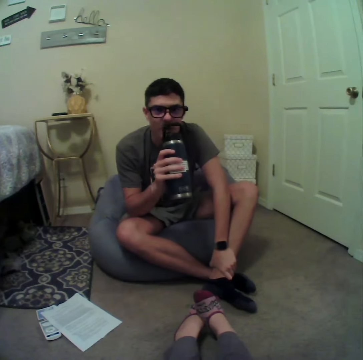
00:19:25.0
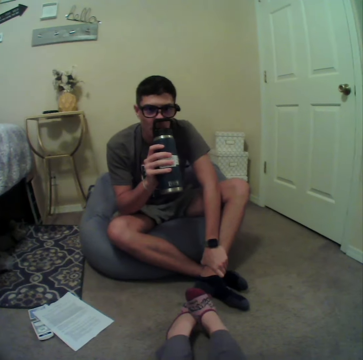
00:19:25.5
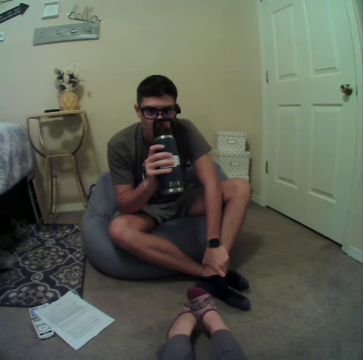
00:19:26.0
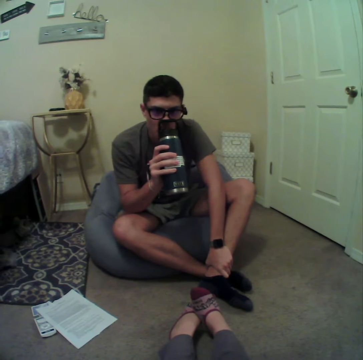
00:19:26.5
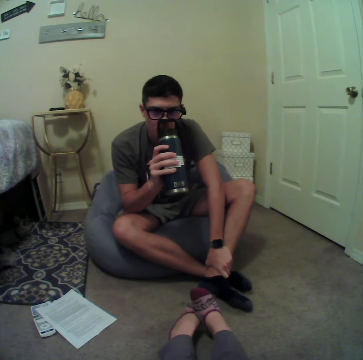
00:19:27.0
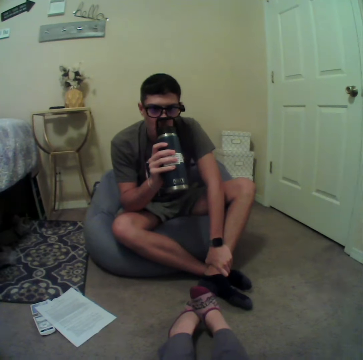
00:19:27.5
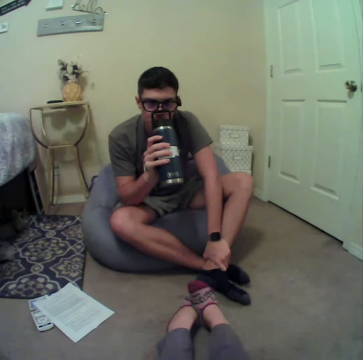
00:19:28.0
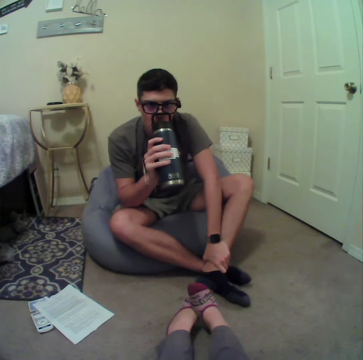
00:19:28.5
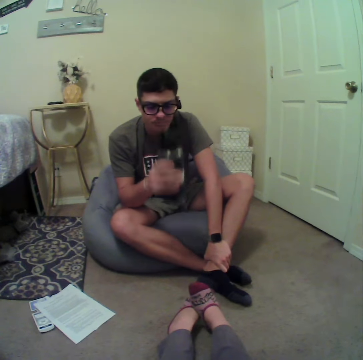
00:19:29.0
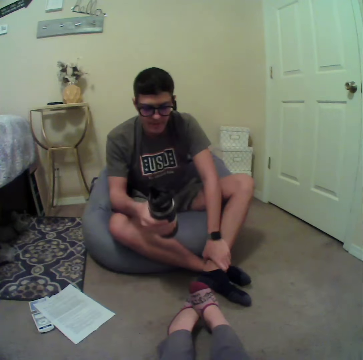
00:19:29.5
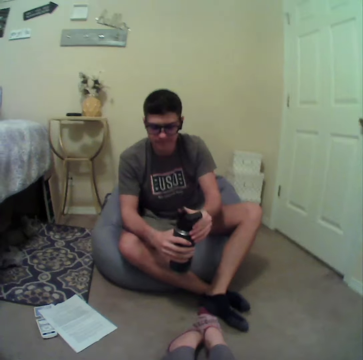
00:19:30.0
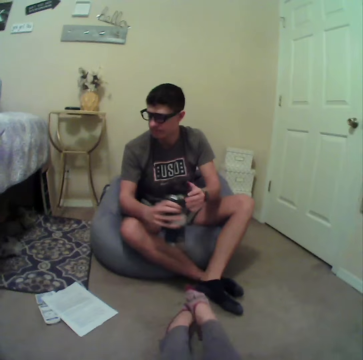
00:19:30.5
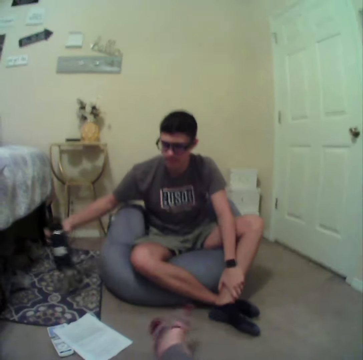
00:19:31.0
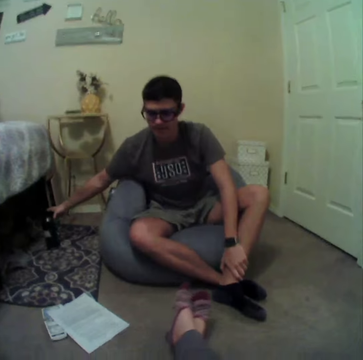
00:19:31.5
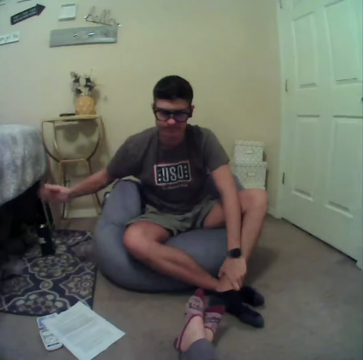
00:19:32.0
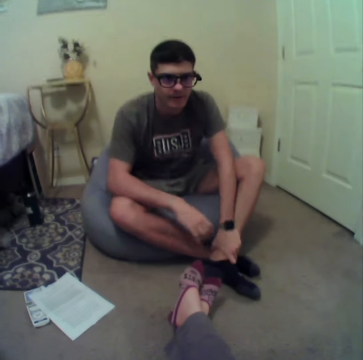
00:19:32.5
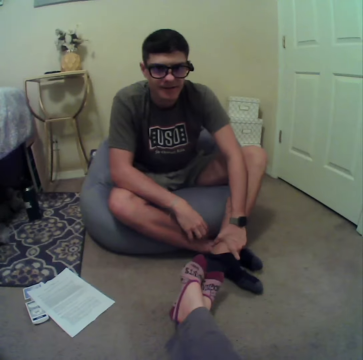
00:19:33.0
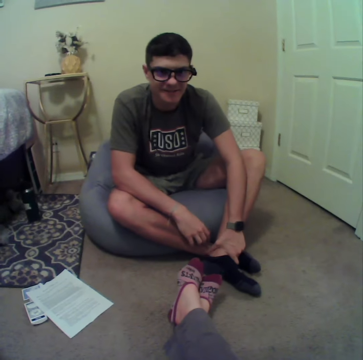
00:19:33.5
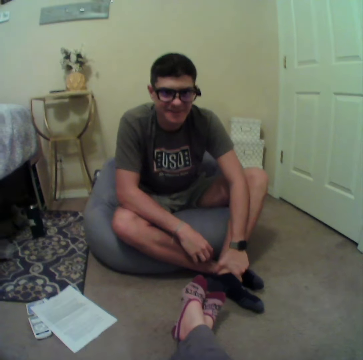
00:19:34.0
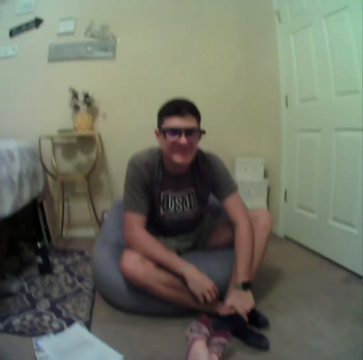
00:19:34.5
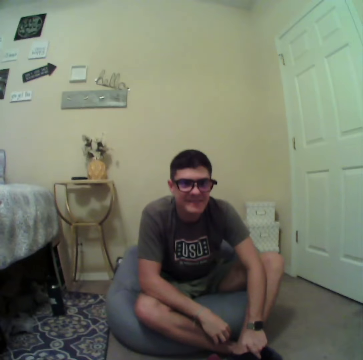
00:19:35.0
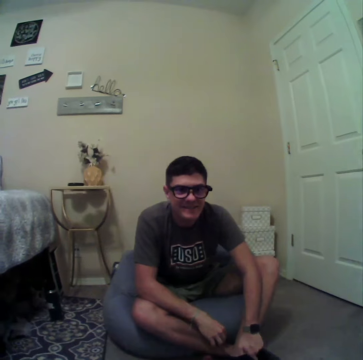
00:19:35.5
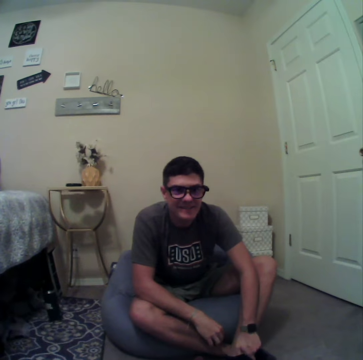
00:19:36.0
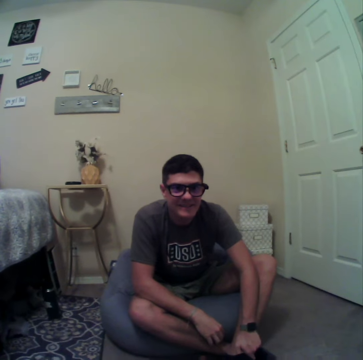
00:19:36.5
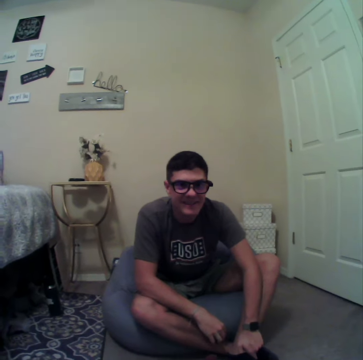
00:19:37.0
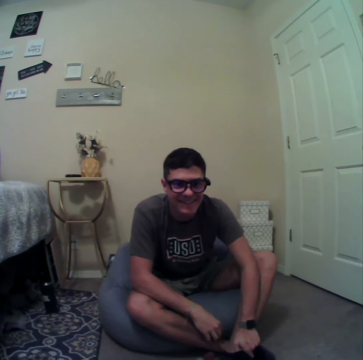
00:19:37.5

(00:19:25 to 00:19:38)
The camera wearer sips water from the bottle. A man closes the bottle of water and puts the bottle of water on the floor. The camera wearer puts the bottle aside. The man converses with the camera wearer. The man stares at the camera wearer.

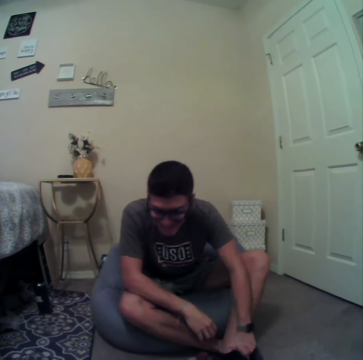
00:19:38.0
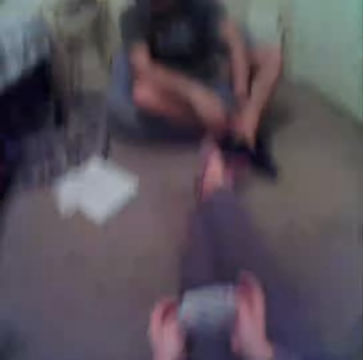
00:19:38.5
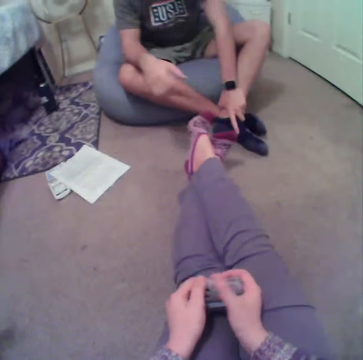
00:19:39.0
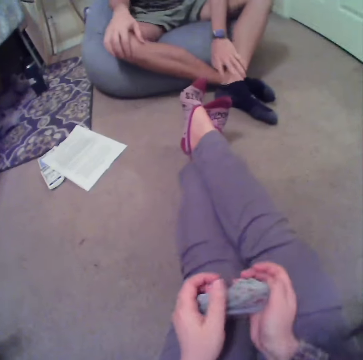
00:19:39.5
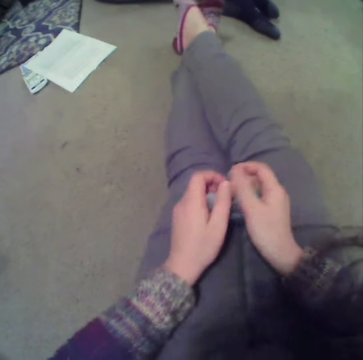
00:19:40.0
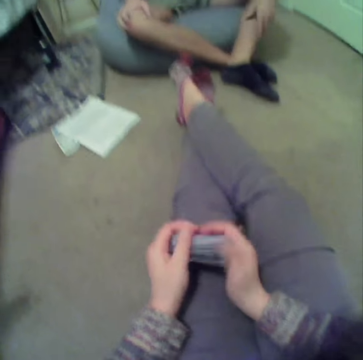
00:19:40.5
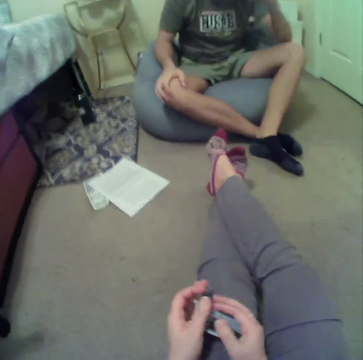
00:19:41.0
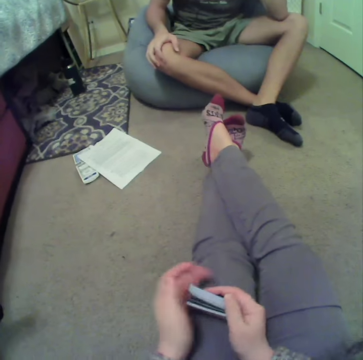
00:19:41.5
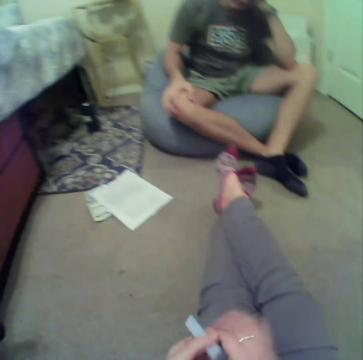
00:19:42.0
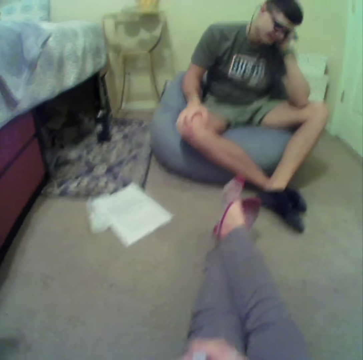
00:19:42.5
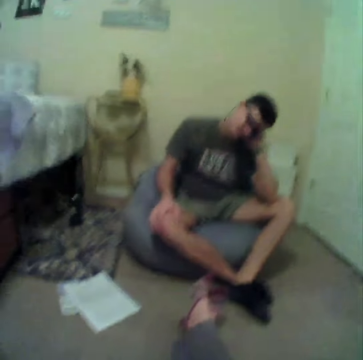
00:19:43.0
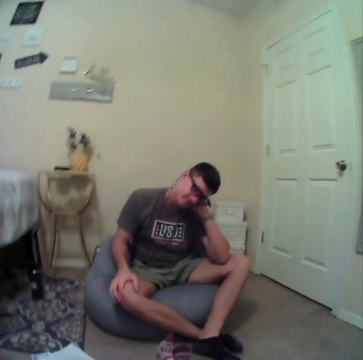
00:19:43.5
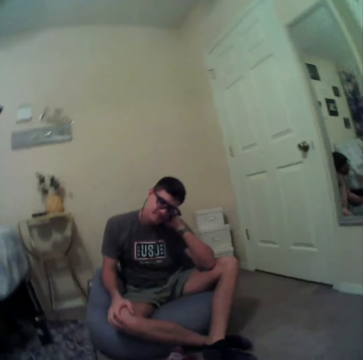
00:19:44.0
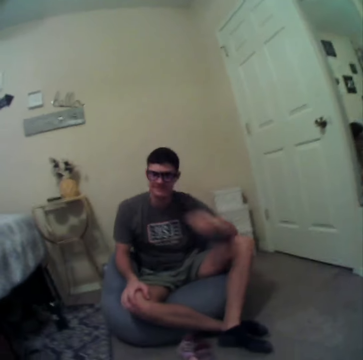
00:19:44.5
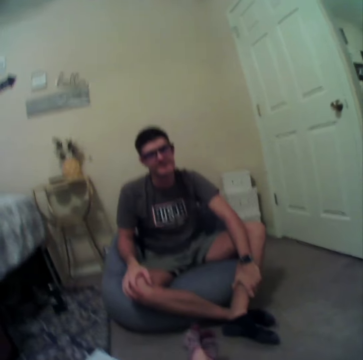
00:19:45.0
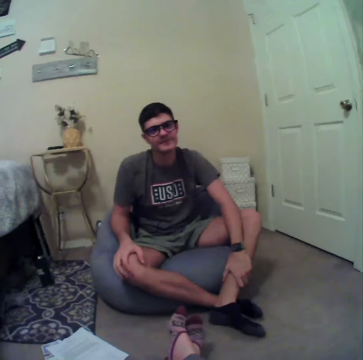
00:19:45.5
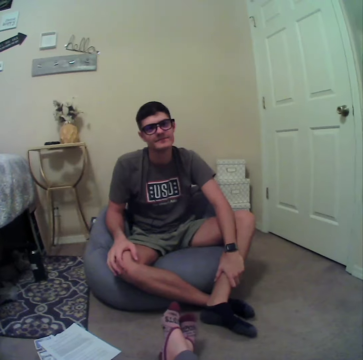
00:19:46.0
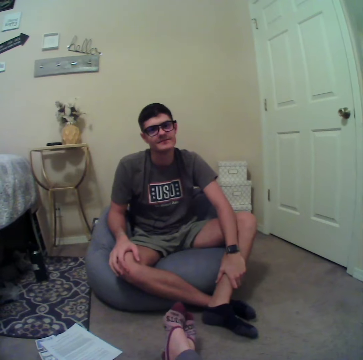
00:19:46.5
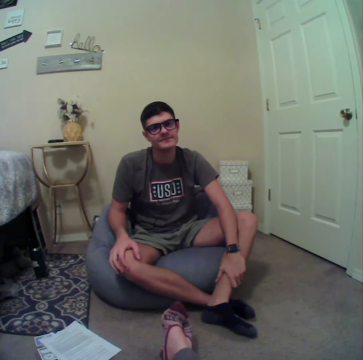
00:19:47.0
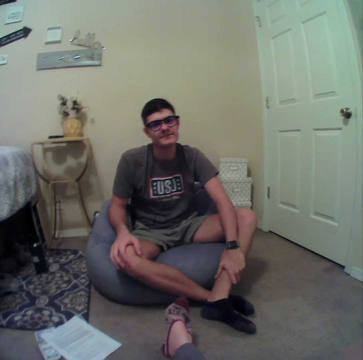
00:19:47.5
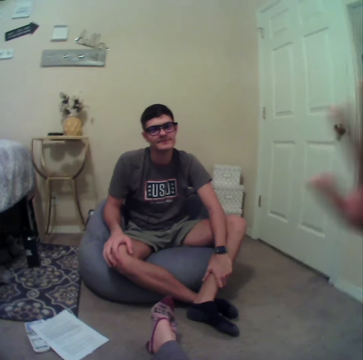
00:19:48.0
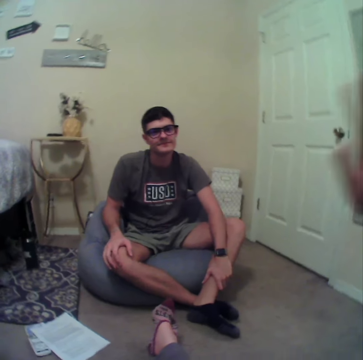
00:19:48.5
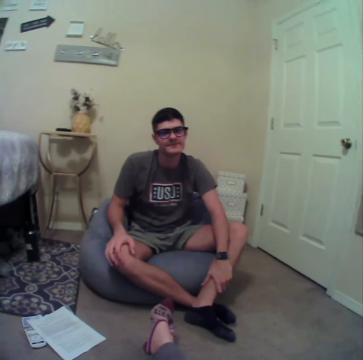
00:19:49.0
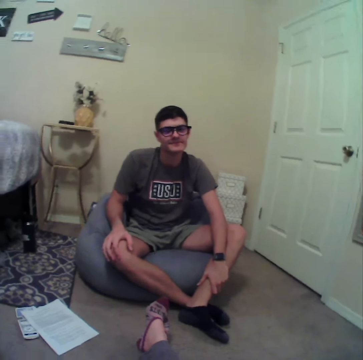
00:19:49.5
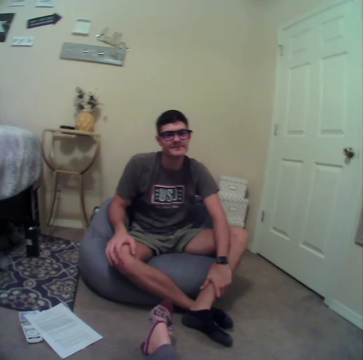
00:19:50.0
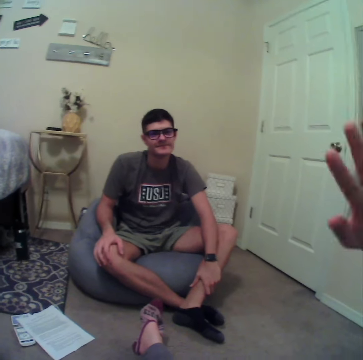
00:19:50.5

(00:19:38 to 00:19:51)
The camera wearer arranges the cards in hand. A man sways a hand, touches the face, and converses with the camera wearer. The camera wearer waves at the man.

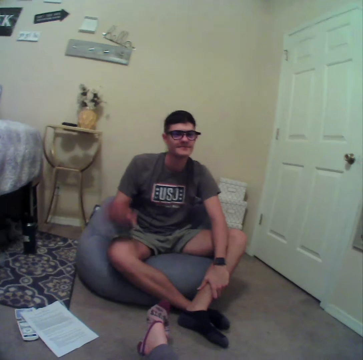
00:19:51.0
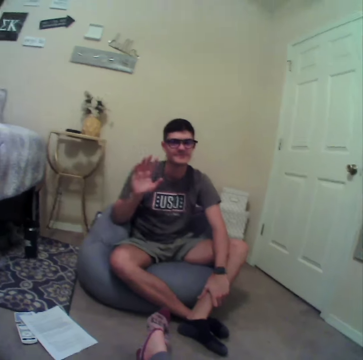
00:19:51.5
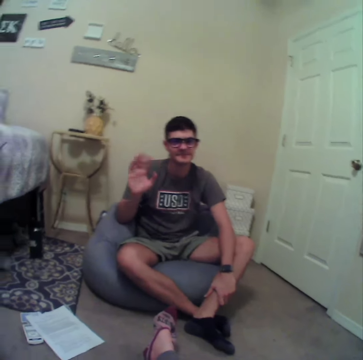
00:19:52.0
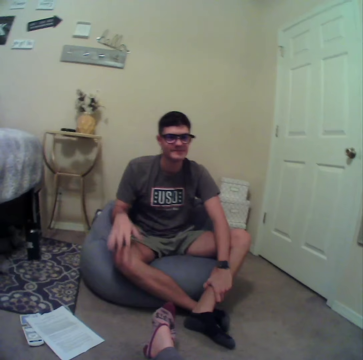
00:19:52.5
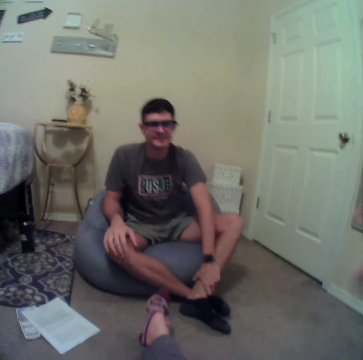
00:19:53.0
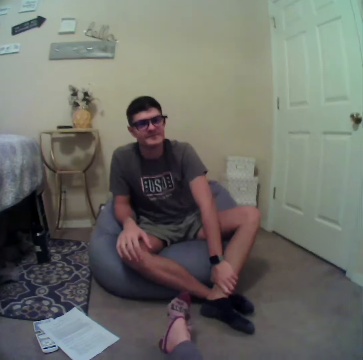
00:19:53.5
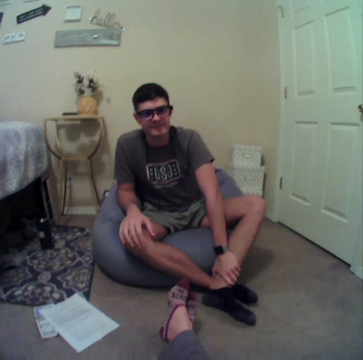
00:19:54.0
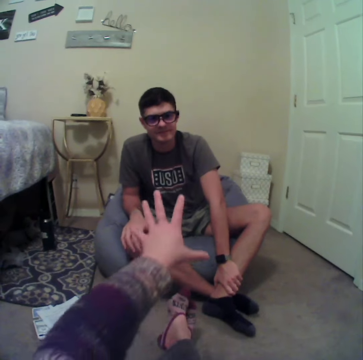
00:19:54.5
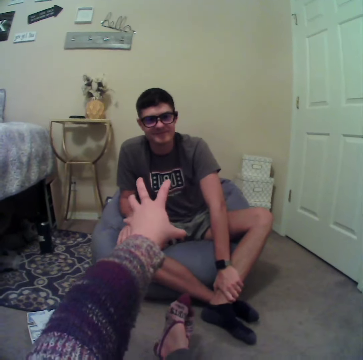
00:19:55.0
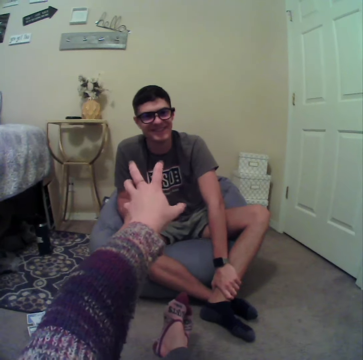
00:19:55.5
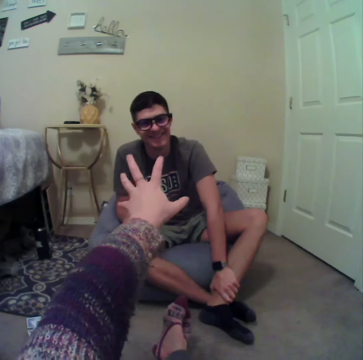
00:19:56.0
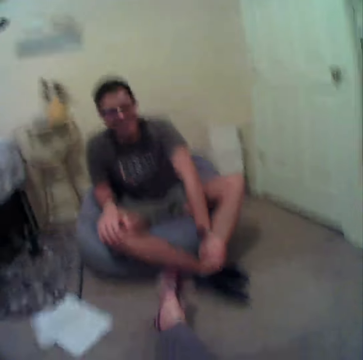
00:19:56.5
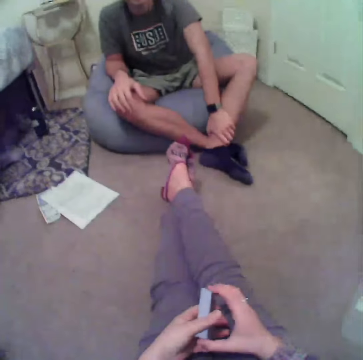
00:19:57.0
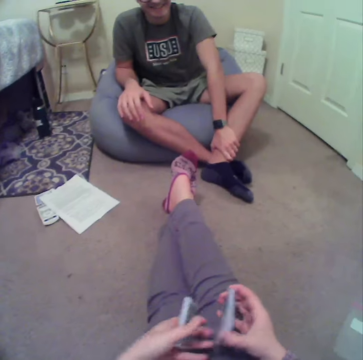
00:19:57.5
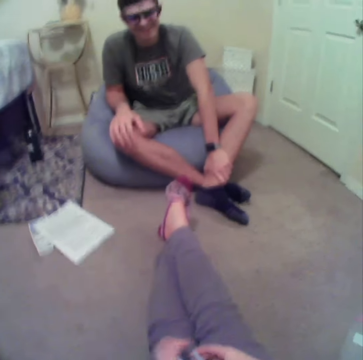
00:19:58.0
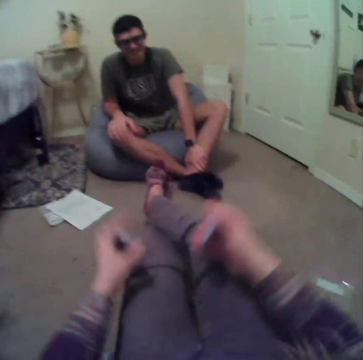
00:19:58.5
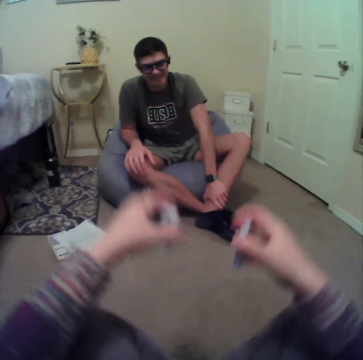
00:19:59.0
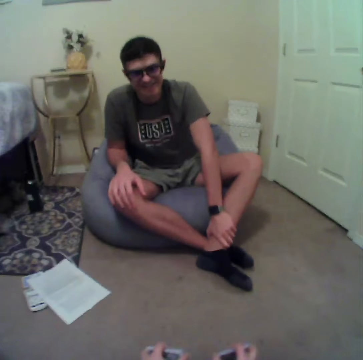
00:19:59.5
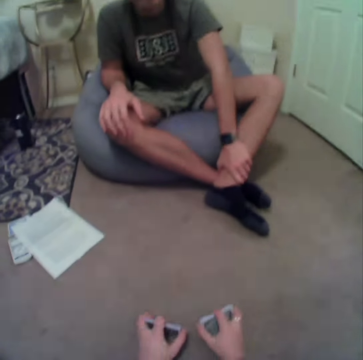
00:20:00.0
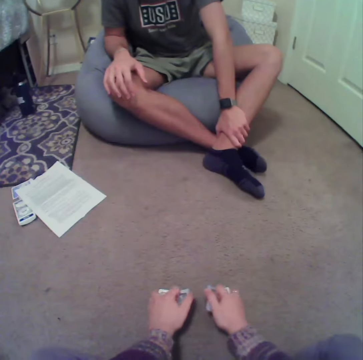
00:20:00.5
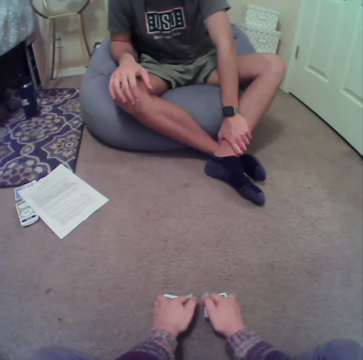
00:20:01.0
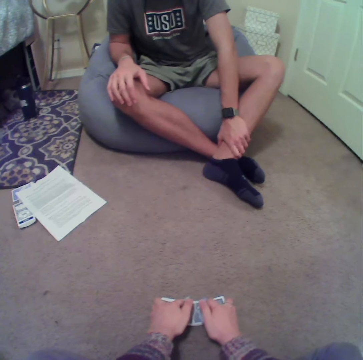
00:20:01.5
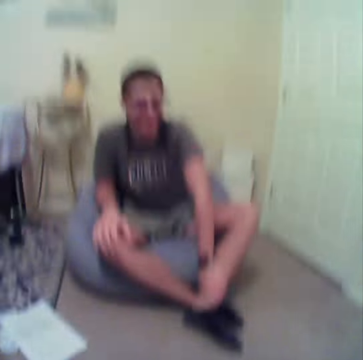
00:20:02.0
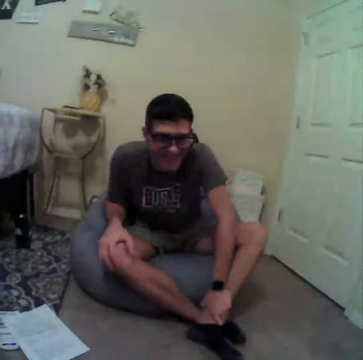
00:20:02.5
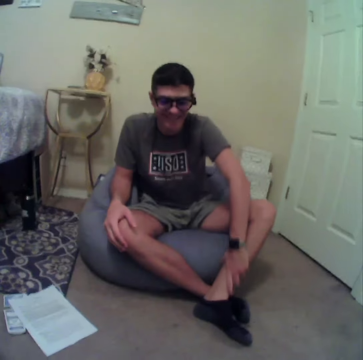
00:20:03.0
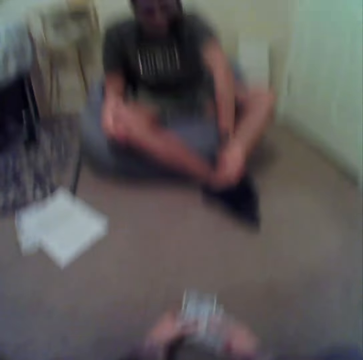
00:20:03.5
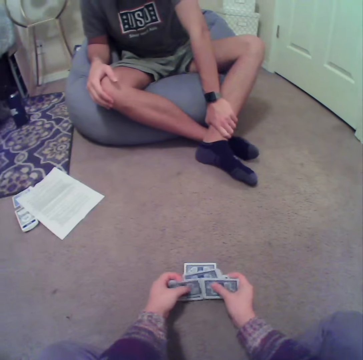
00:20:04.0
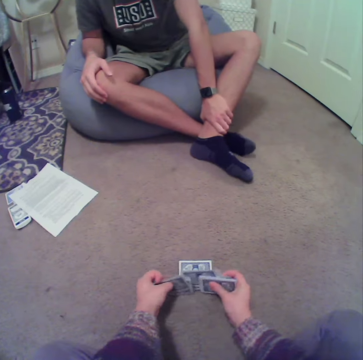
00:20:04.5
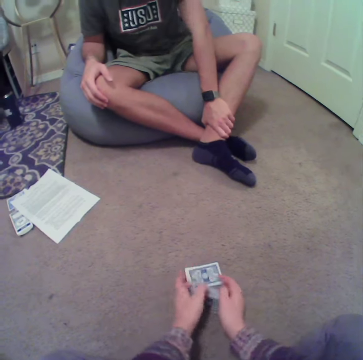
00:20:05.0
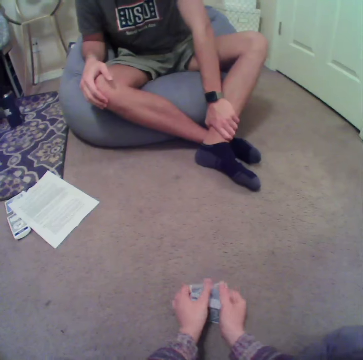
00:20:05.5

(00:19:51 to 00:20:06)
A man waves at the camera wearer and converses with the camera wearer. The camera wearer lifts the left hand, sways the left hand, points at the man, arranges the cards in hand, straightens the legs, puts the cards on the floor, and aligns the cards on the floor. The man converses with the camera wearer. The camera wearer mixes the cards on the floor.
